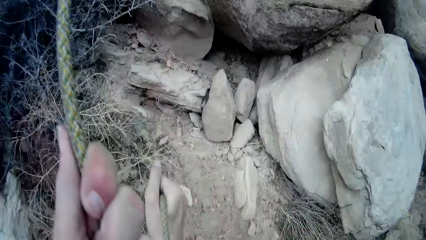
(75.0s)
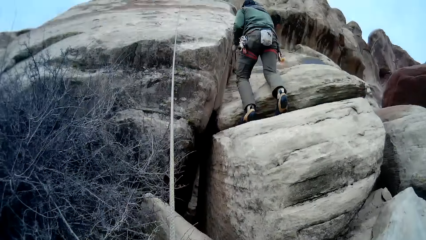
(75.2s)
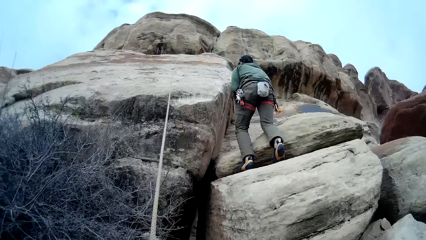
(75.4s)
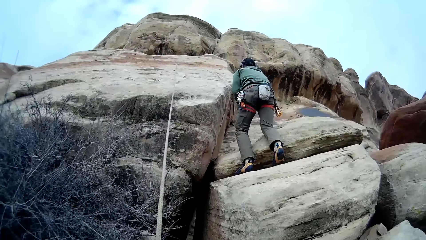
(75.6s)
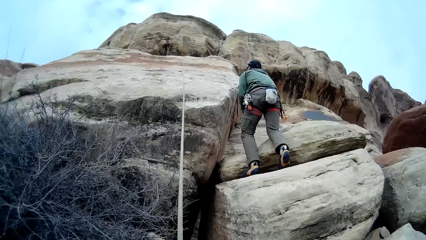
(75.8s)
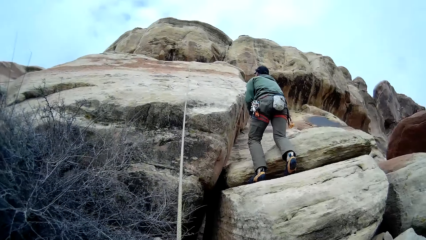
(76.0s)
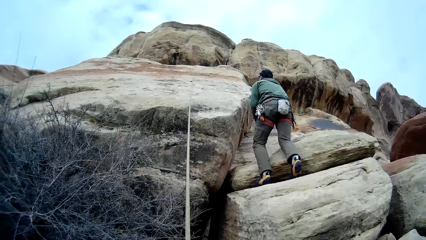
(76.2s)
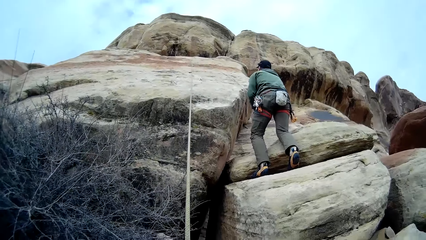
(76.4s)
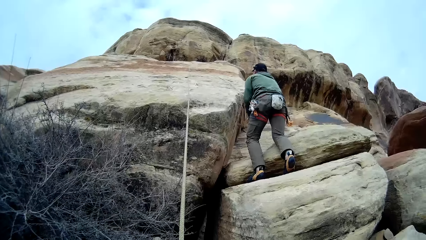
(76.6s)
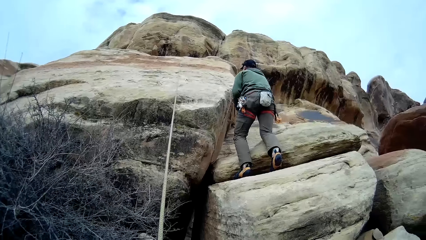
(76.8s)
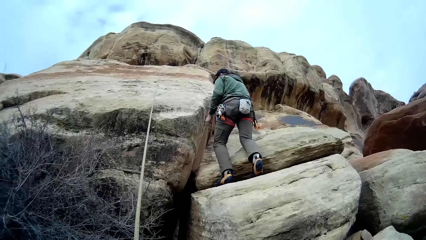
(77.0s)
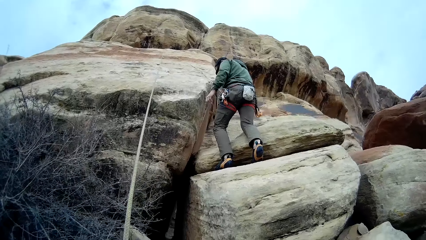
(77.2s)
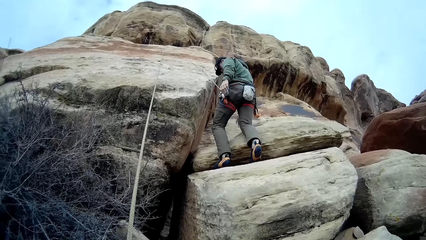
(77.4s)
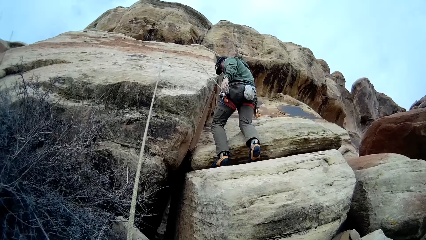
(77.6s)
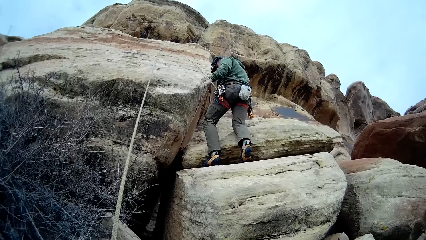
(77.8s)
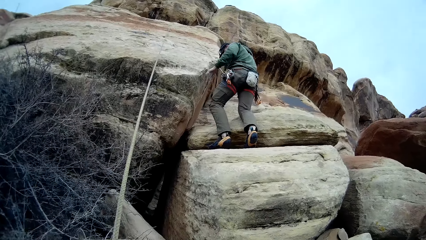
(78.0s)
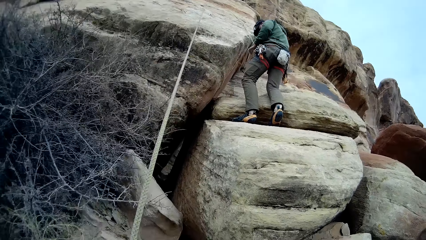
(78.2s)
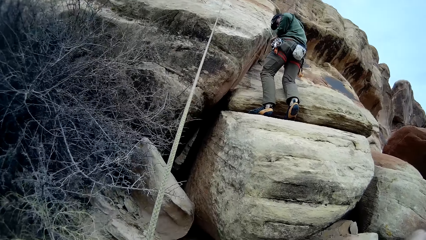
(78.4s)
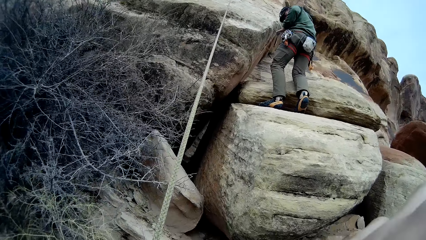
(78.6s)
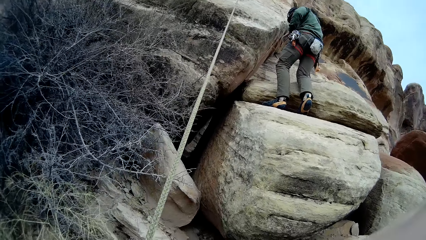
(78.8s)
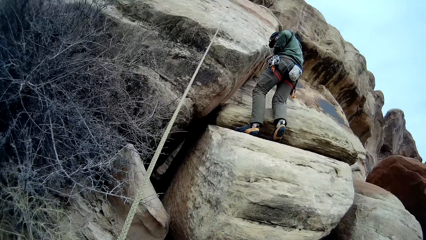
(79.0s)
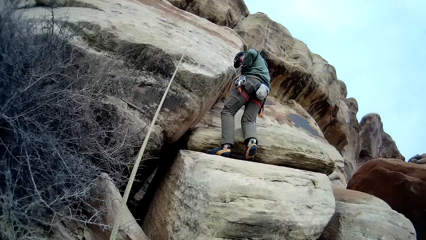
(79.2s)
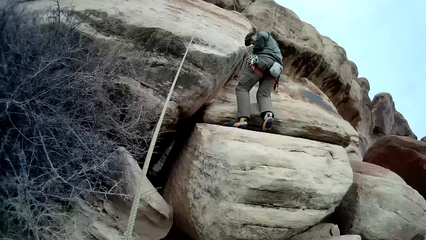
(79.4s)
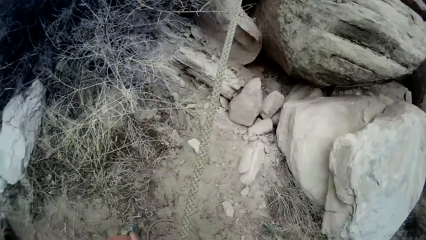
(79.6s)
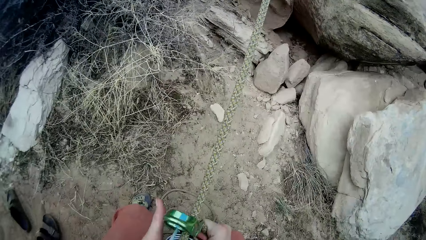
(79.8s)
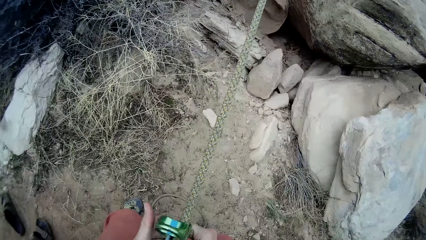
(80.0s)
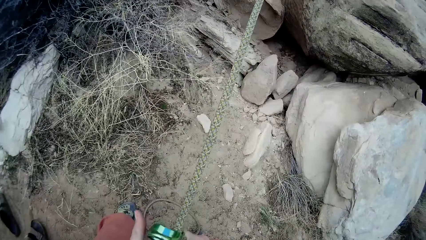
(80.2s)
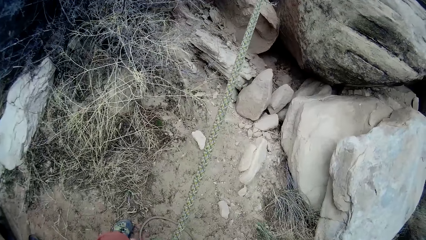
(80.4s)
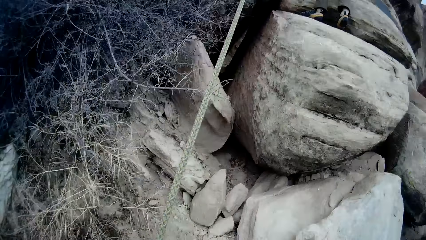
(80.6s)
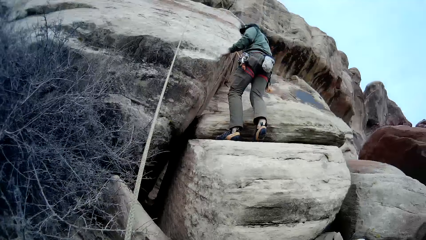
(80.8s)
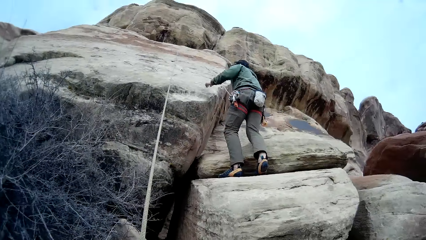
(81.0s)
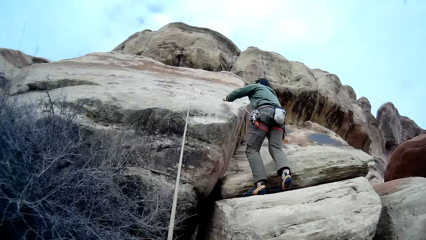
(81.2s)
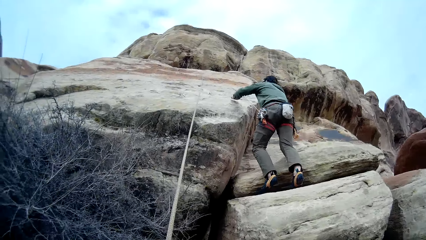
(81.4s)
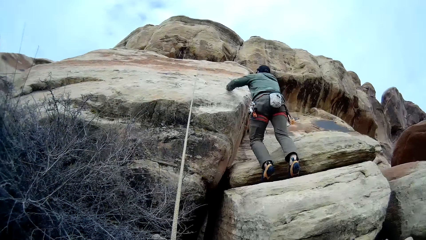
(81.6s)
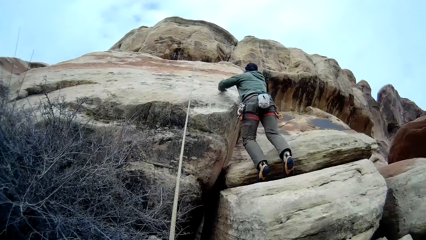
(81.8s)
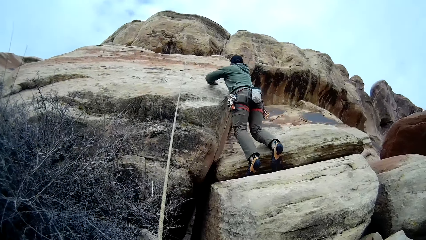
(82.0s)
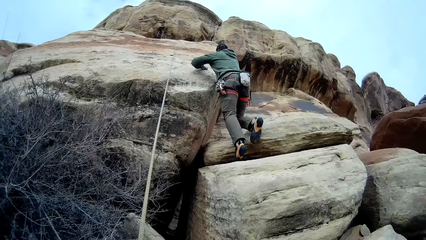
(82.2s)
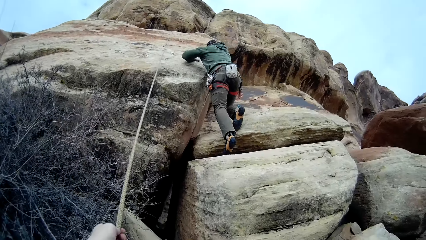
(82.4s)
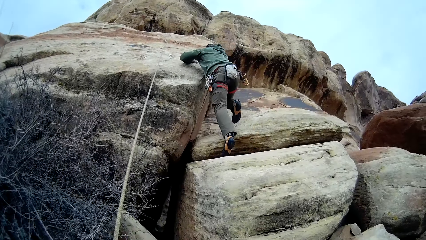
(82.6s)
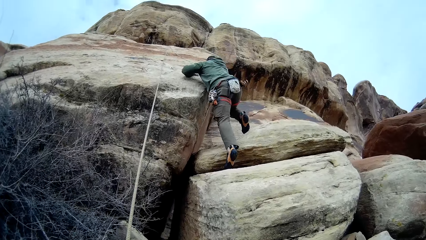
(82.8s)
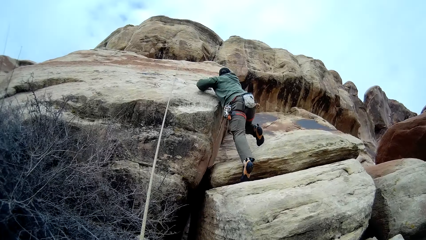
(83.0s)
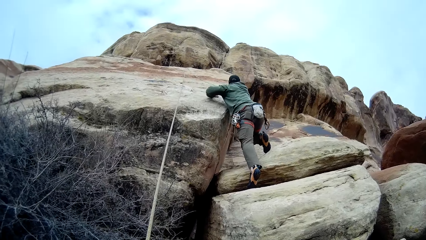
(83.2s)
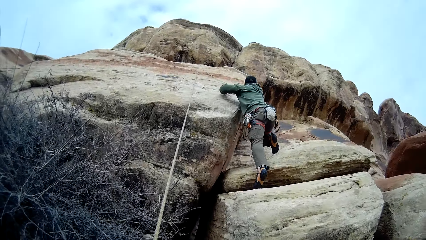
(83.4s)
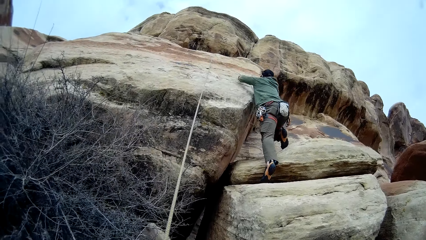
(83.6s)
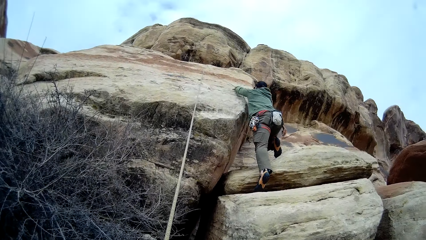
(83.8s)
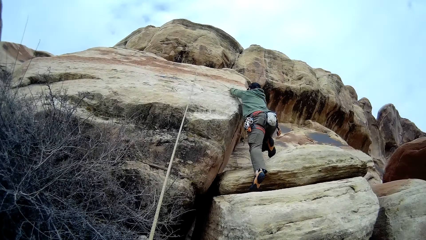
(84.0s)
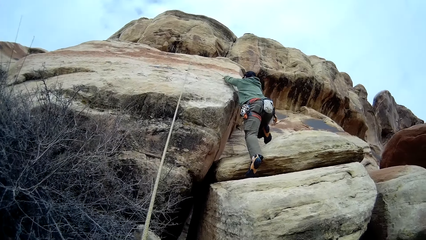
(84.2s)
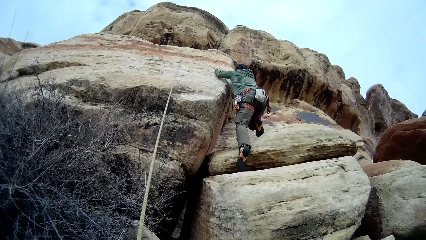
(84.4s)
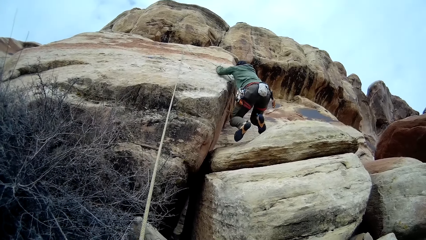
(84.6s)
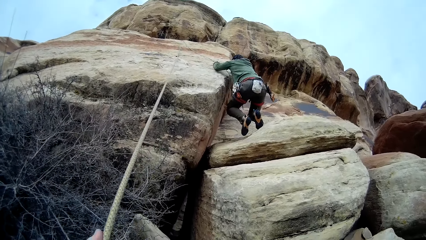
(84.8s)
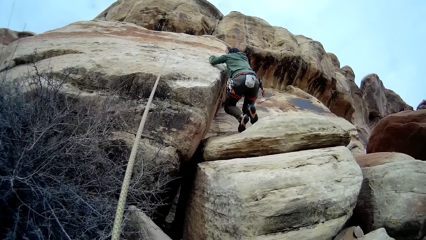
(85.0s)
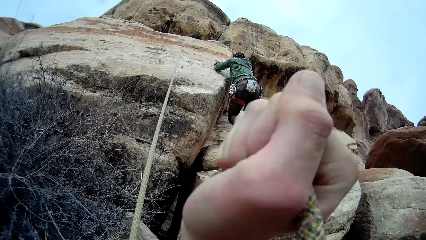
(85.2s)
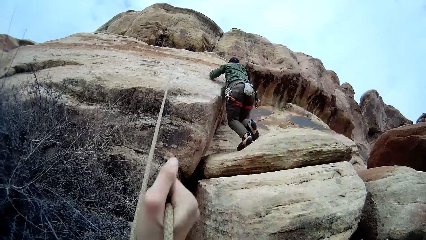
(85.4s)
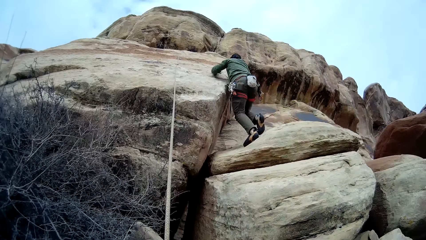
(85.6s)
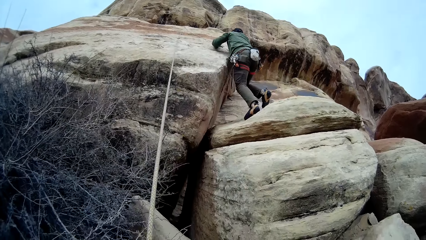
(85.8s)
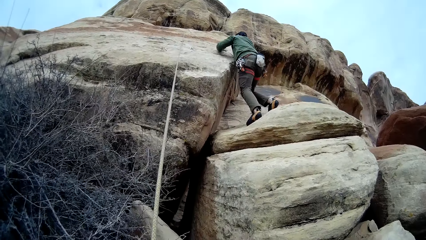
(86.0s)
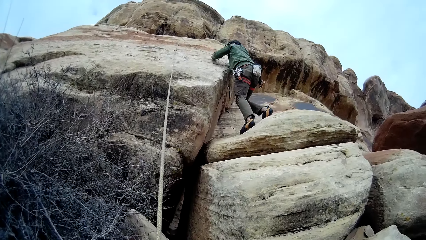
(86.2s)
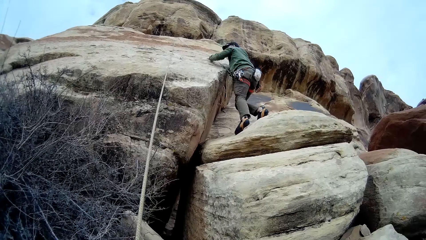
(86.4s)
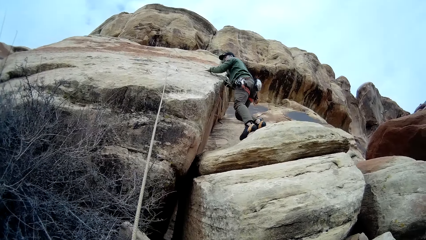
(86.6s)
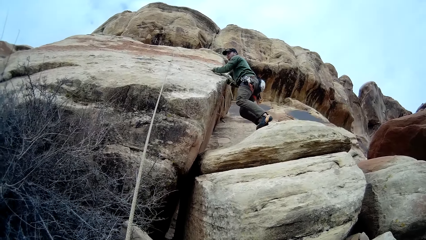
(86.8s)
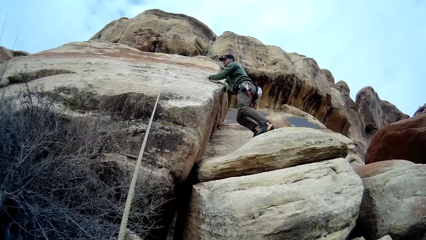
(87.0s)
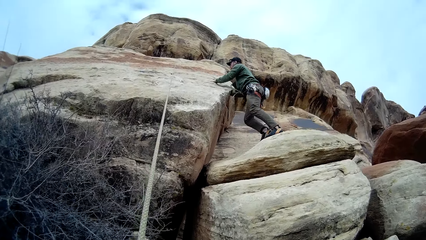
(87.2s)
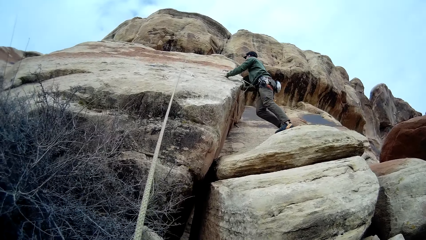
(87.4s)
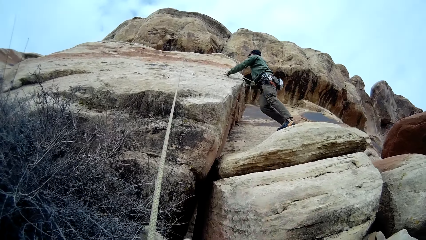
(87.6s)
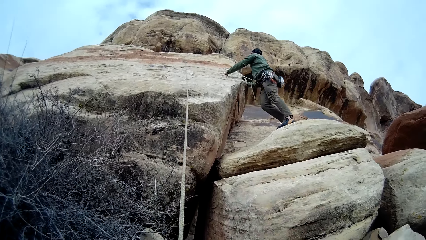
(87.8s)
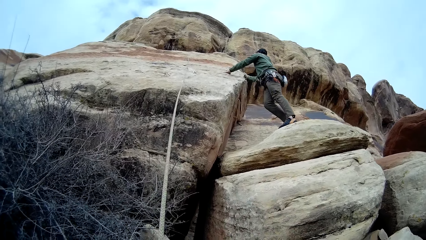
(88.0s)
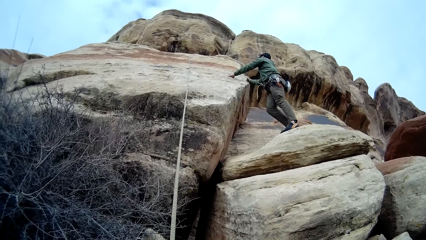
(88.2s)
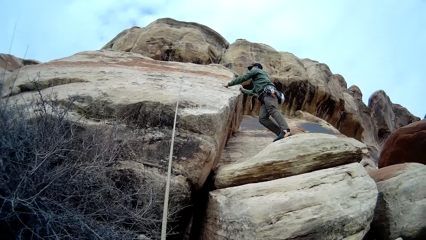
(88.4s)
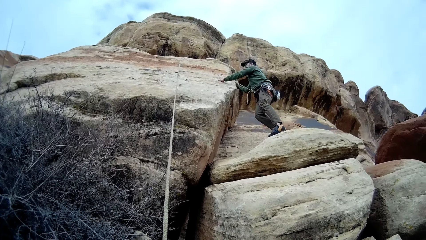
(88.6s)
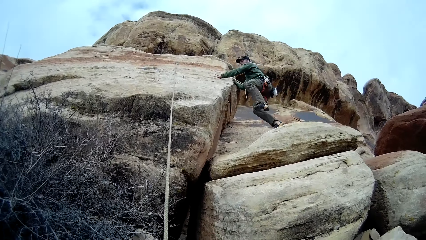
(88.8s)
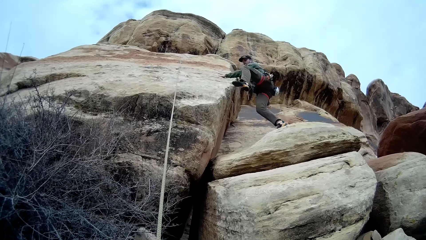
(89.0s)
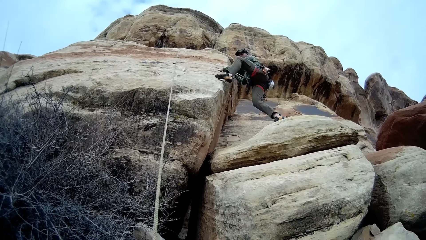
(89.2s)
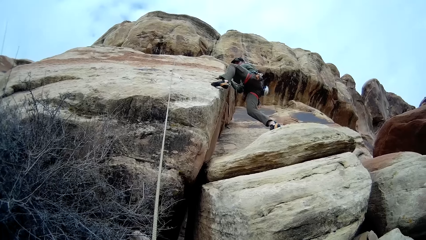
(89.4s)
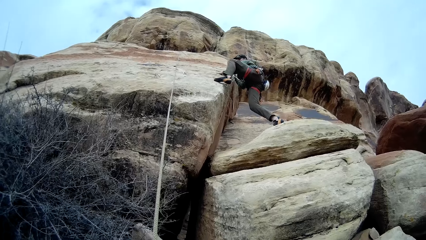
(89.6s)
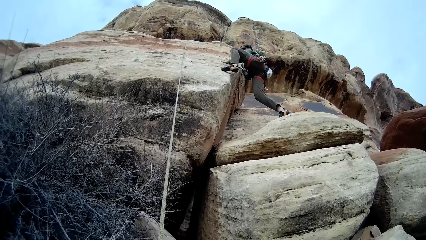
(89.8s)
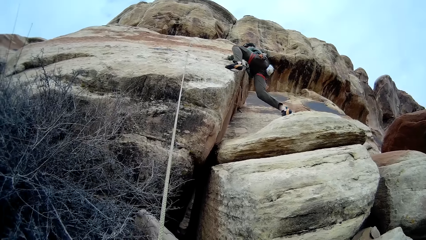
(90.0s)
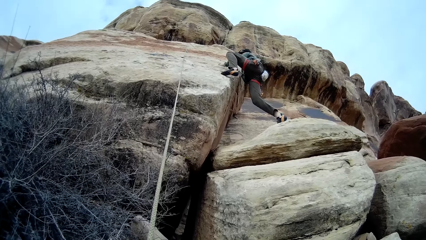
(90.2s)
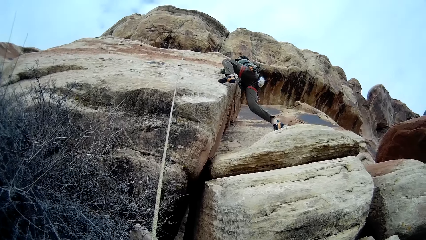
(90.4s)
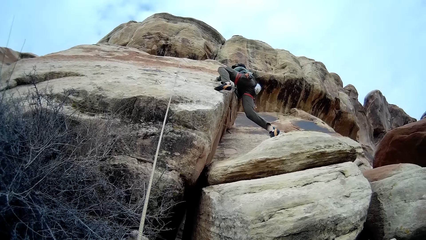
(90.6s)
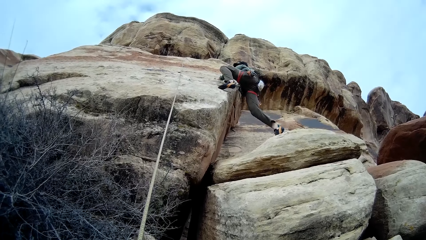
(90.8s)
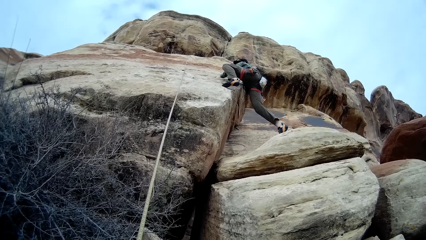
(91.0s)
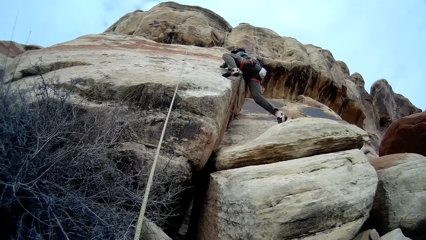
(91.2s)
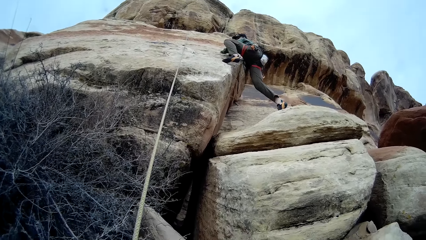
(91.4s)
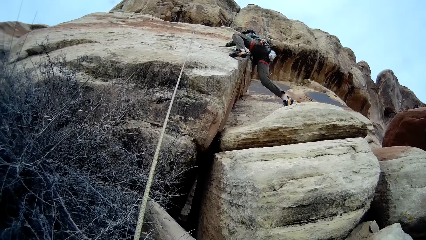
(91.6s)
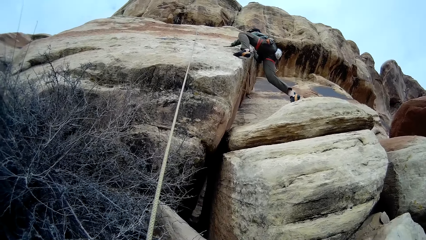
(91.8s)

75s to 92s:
The camera wearer looks around a mountain. A man rubs a leg with a hand. The camera wearer adjusts a rope with a hand. The man climbs on the mountain. The camera wearer looks around the mountain. They adjust the rope with a hand.
